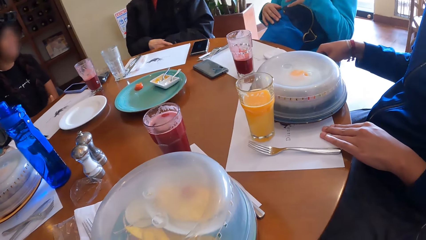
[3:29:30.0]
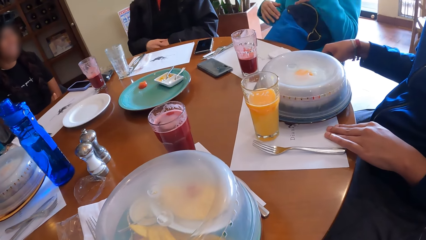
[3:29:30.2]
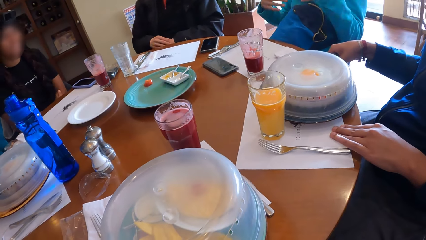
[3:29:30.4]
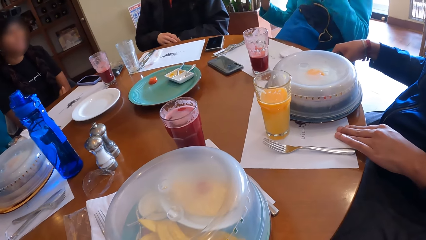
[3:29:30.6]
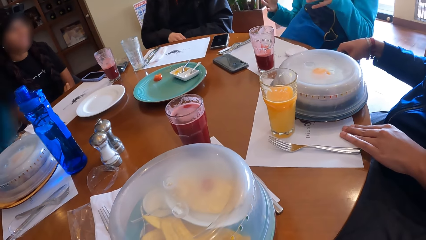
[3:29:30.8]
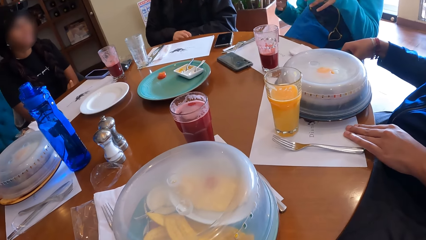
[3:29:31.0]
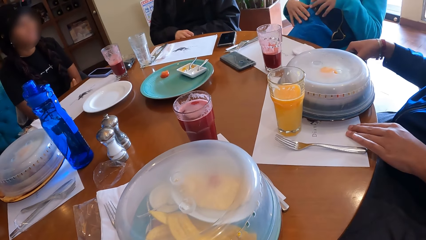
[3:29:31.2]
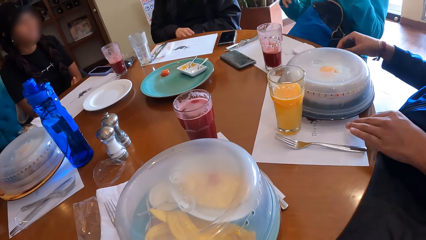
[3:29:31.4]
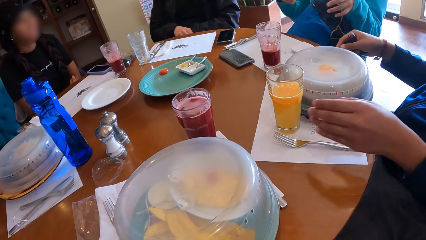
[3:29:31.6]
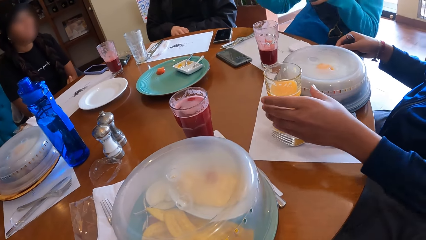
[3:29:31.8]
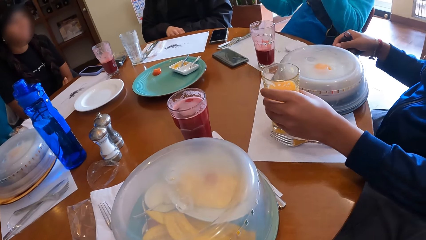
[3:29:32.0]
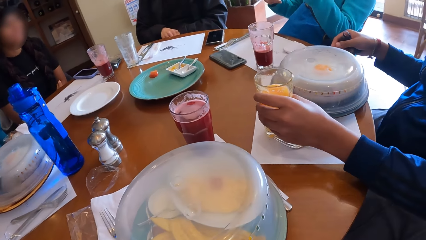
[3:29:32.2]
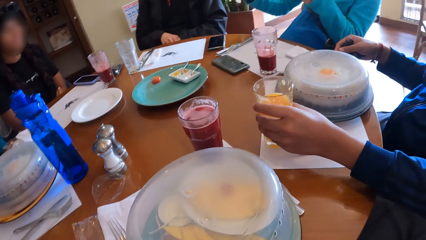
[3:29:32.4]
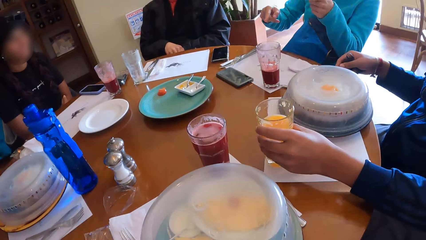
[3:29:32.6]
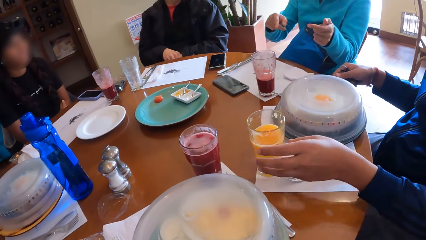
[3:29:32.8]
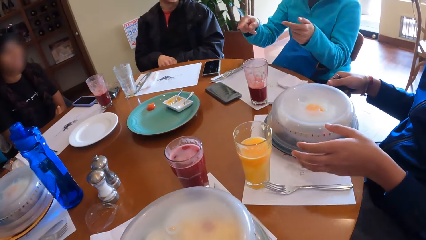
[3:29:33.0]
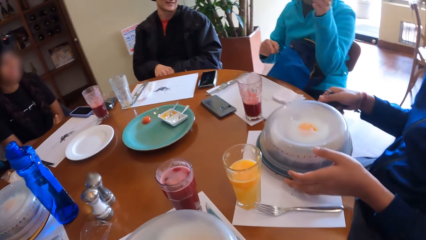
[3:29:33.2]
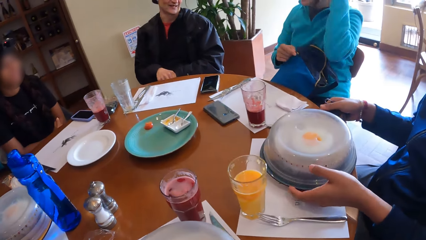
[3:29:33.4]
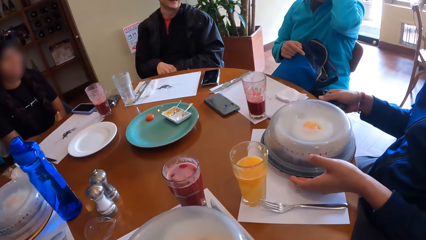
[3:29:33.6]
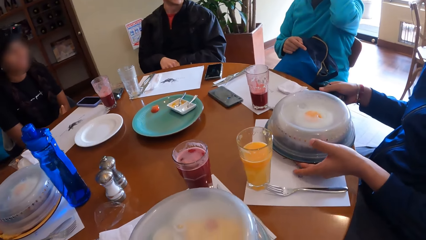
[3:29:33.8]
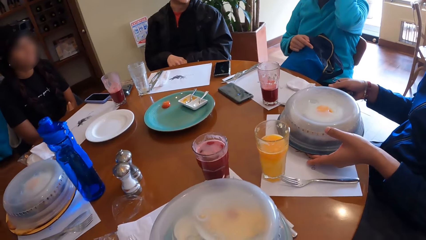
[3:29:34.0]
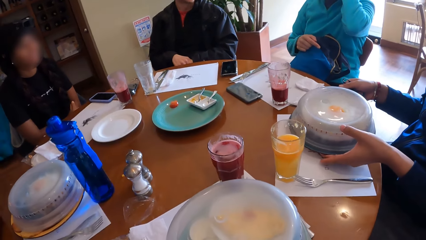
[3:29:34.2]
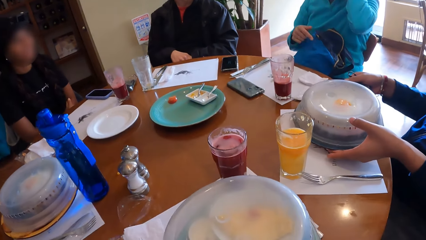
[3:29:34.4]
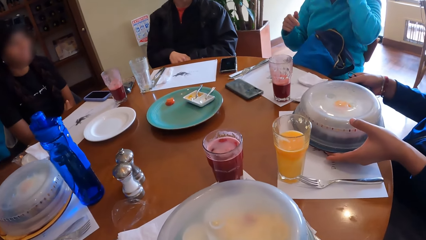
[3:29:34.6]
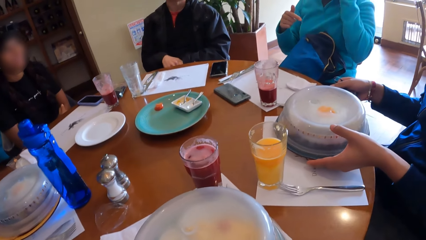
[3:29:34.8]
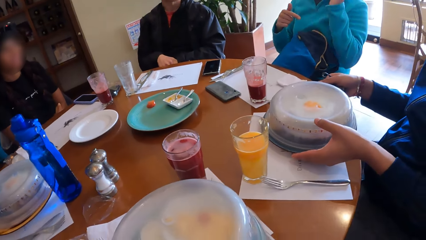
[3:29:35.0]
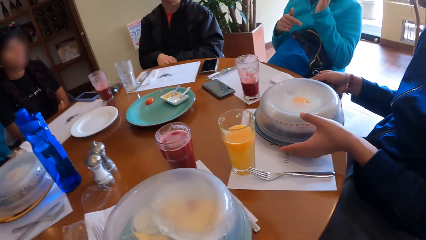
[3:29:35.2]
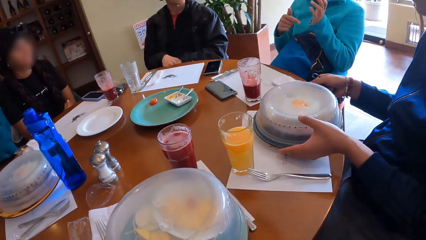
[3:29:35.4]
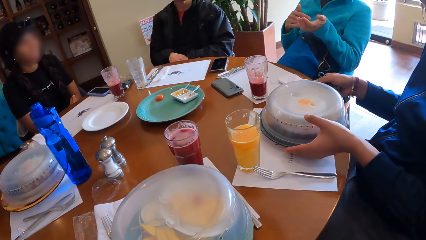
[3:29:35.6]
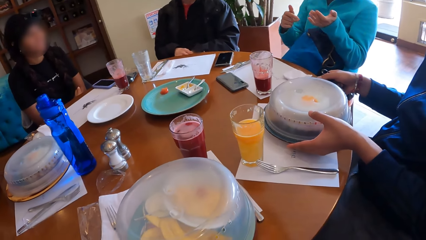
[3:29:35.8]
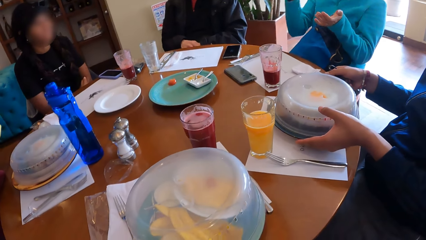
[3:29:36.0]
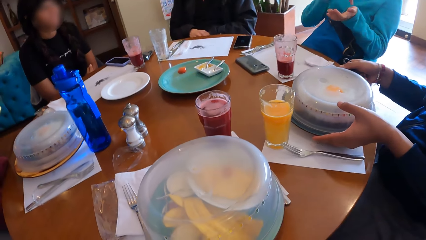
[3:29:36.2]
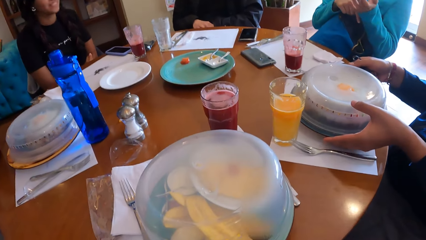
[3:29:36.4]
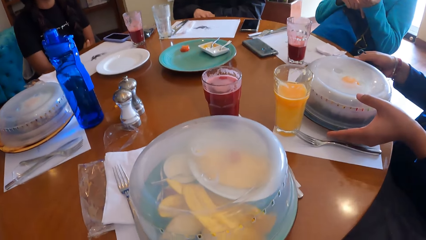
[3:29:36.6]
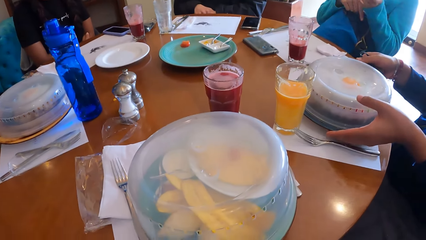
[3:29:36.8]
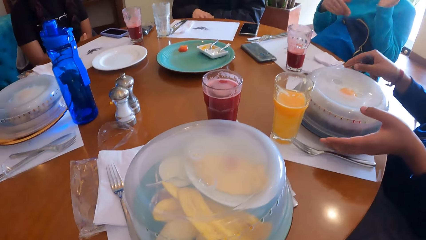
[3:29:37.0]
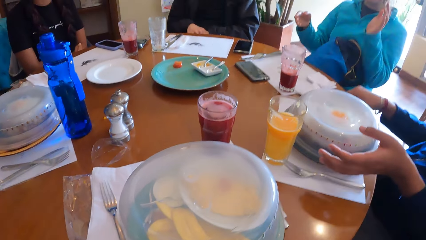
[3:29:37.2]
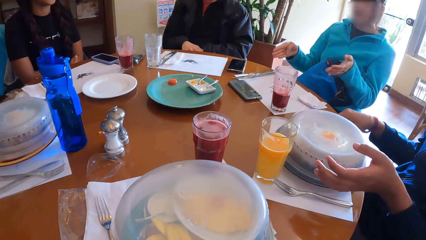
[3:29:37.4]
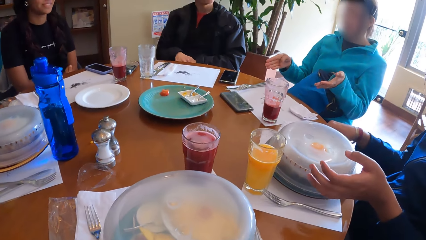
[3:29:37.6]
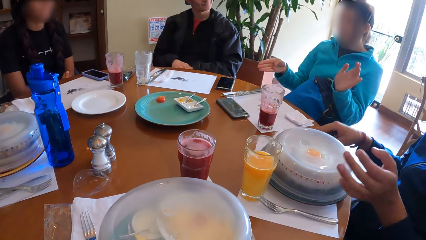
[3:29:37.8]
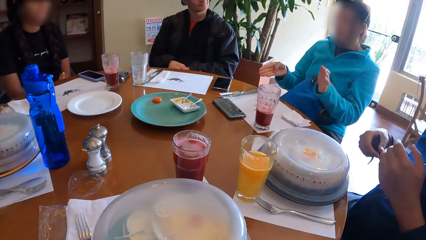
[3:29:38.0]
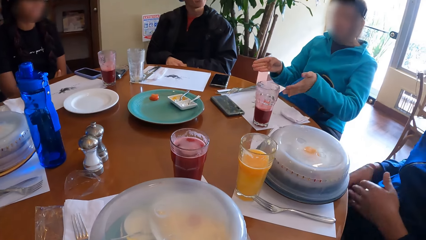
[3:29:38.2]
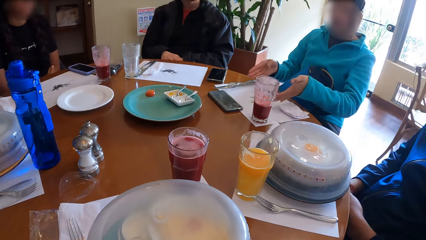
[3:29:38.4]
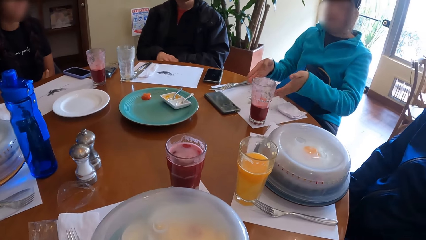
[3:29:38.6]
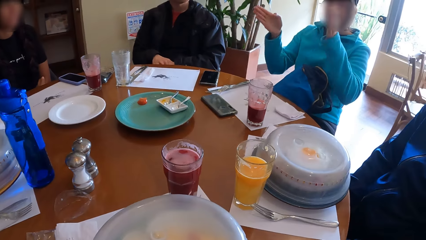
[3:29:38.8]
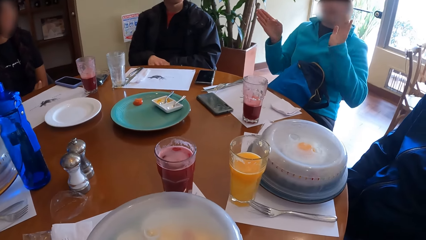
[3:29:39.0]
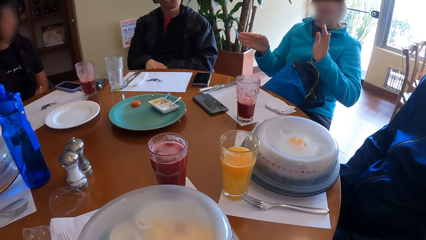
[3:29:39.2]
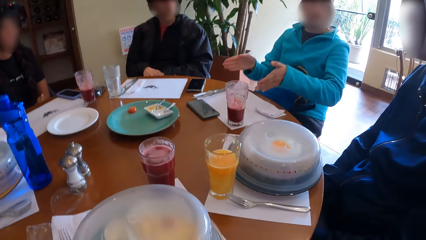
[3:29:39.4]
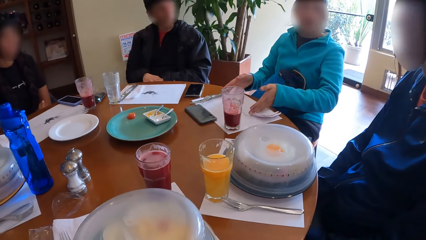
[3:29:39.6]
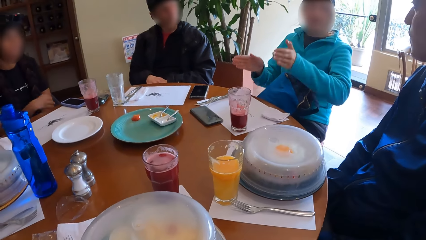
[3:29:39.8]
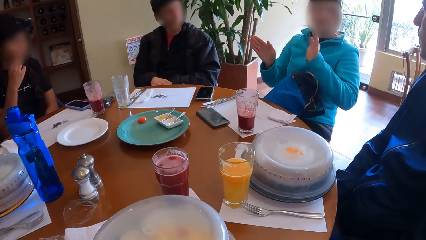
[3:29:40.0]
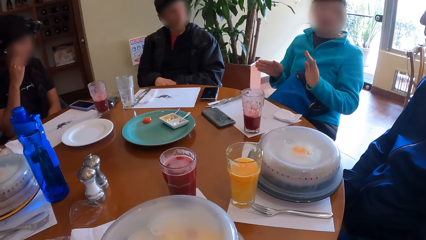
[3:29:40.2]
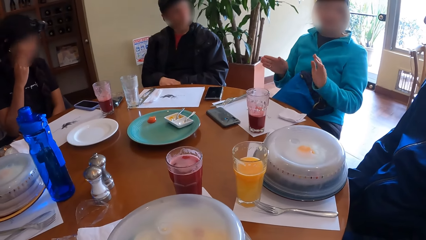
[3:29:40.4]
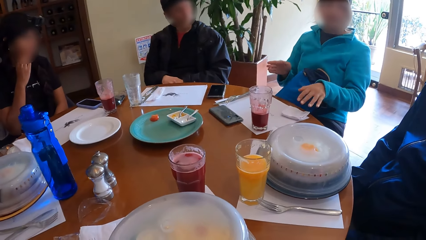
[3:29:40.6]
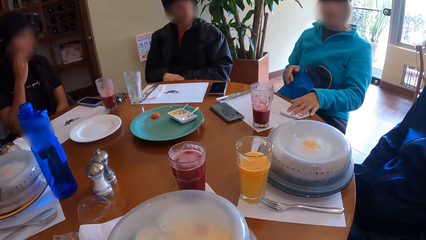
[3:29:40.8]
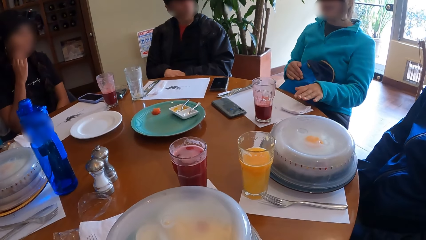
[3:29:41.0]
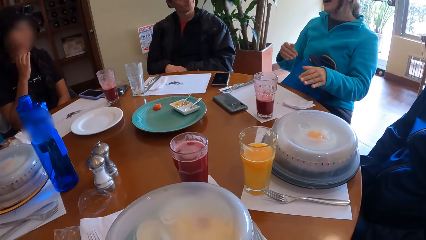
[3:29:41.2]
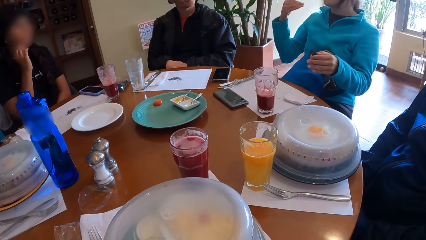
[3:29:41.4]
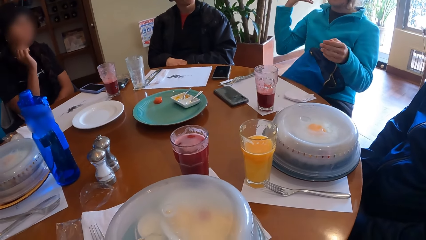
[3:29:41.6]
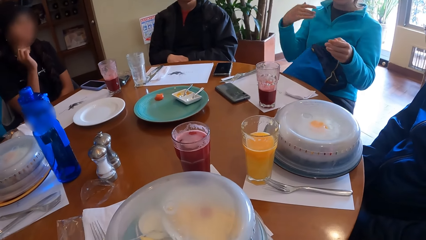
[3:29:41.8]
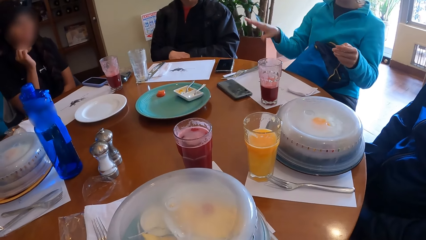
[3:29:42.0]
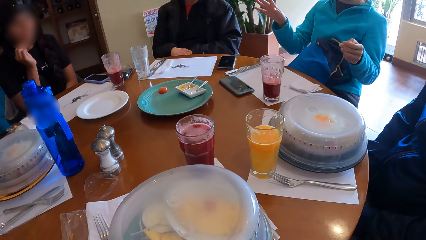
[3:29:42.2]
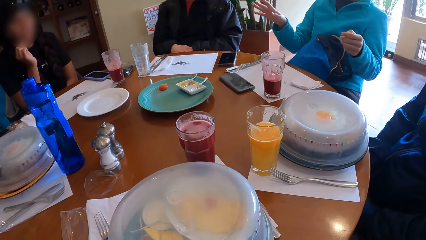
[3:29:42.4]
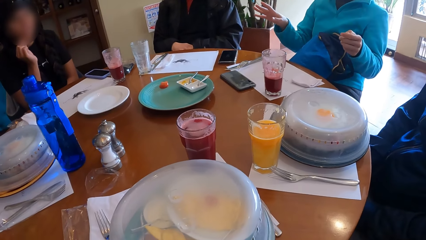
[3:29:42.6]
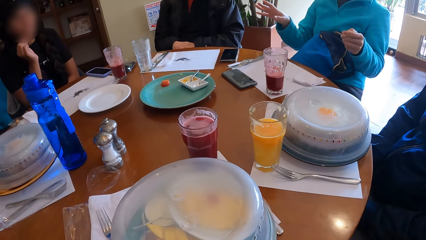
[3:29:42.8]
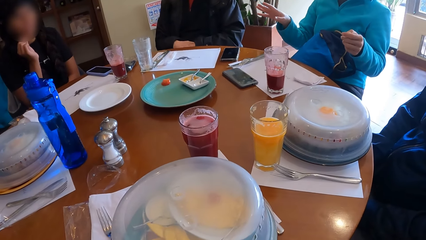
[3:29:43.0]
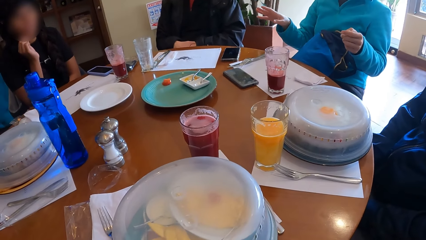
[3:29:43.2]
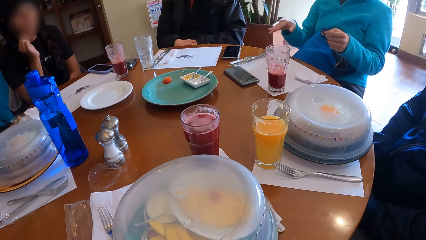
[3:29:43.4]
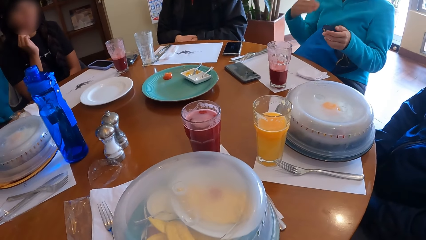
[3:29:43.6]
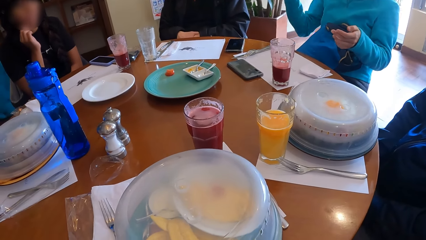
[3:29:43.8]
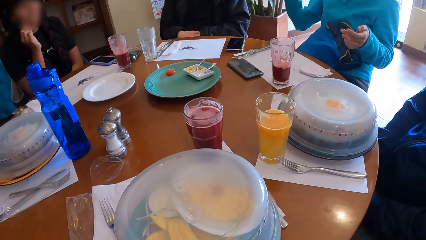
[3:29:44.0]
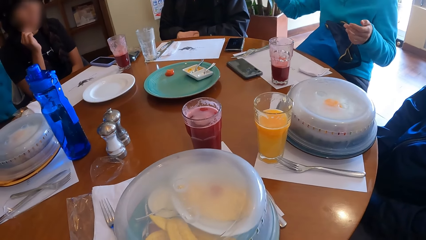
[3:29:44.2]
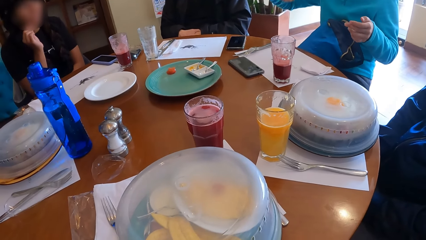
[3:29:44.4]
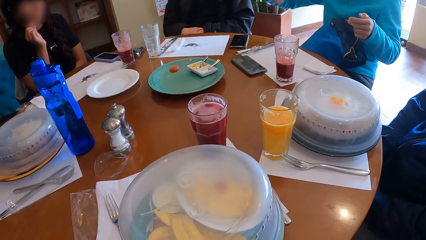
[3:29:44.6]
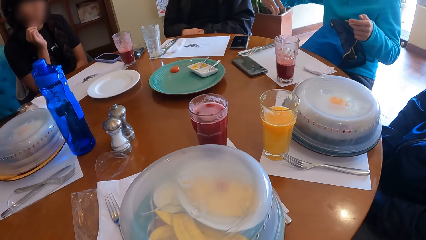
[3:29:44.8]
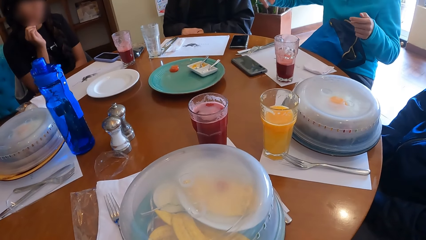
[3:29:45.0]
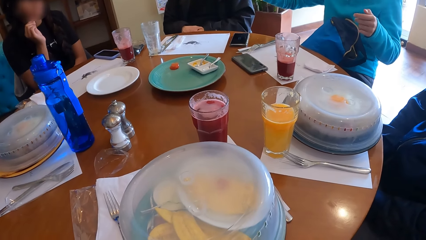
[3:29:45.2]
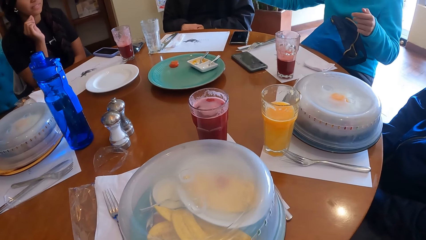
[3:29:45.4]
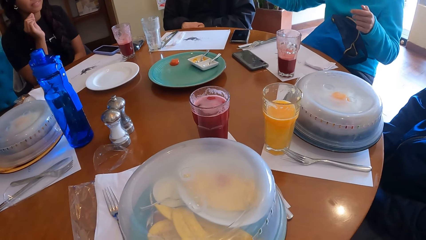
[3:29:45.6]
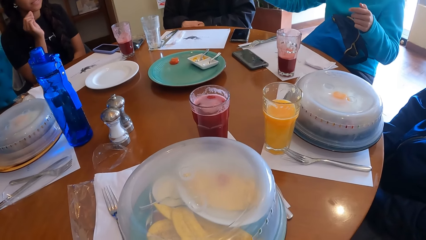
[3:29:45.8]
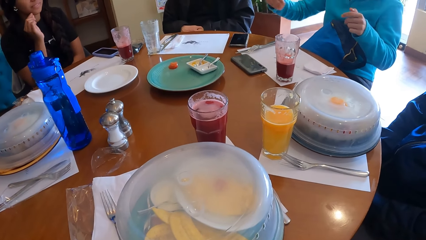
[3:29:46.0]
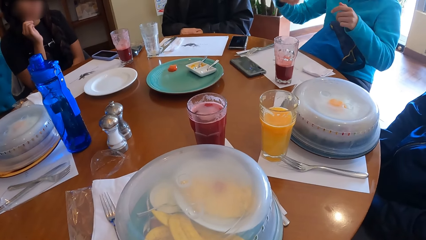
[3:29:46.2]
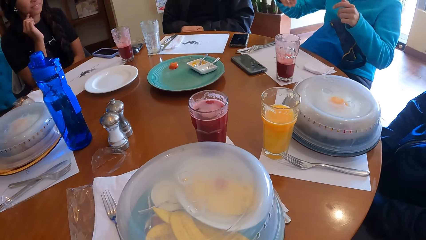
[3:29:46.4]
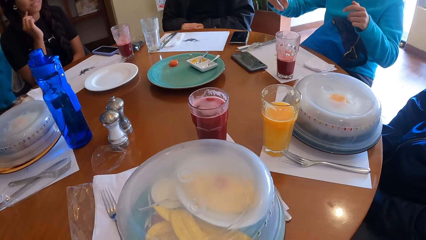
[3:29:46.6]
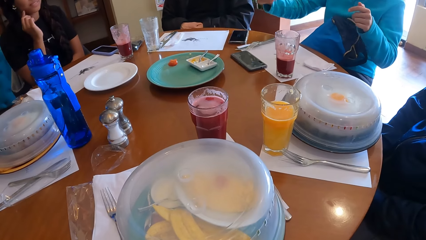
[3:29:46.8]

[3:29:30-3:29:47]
The man moves the glass of juice on the tray at the table with his left hand. He moves the plate of food on the tray at the table with his hands. The woman converses with the group of people at the table.
